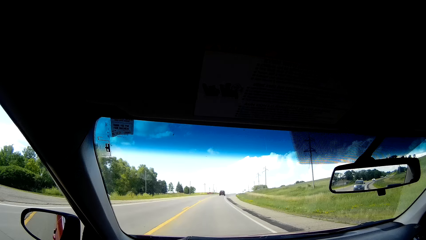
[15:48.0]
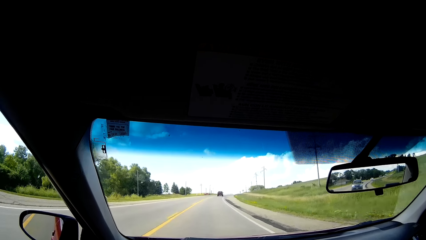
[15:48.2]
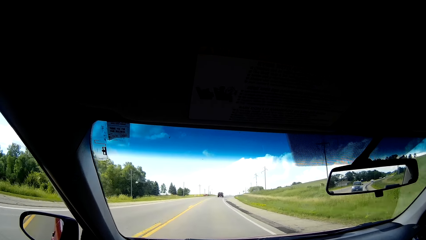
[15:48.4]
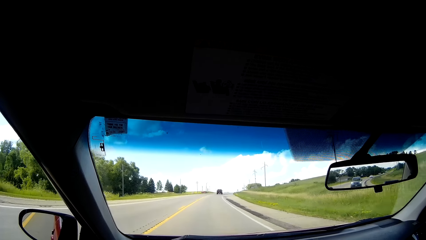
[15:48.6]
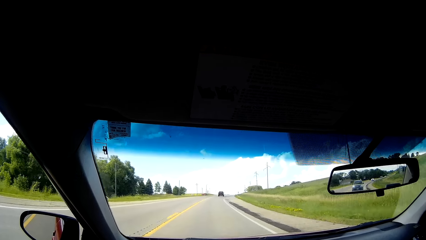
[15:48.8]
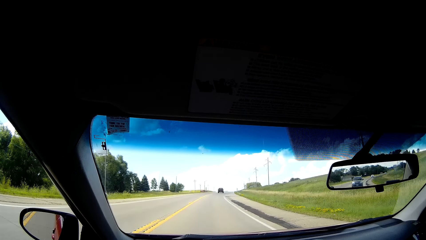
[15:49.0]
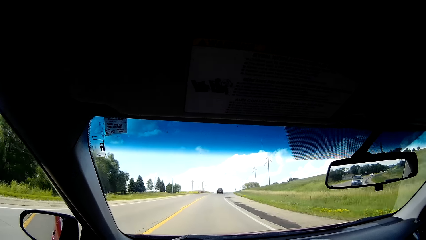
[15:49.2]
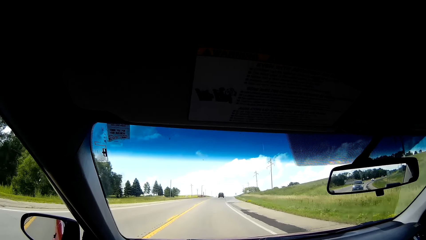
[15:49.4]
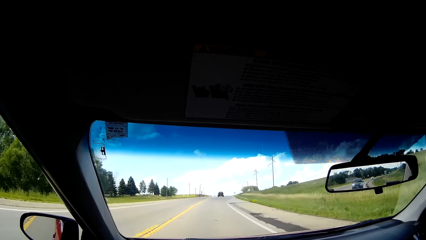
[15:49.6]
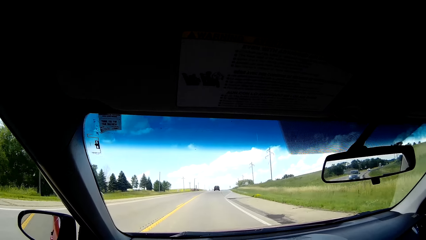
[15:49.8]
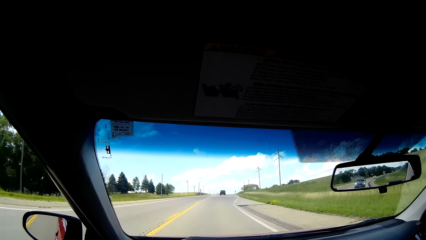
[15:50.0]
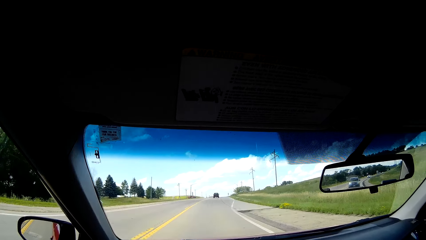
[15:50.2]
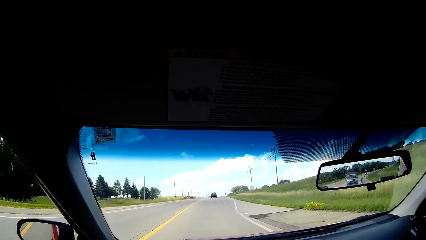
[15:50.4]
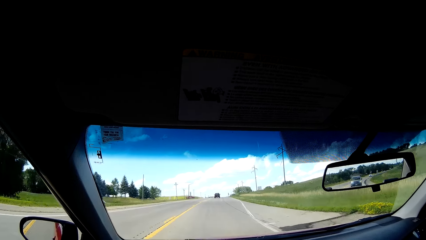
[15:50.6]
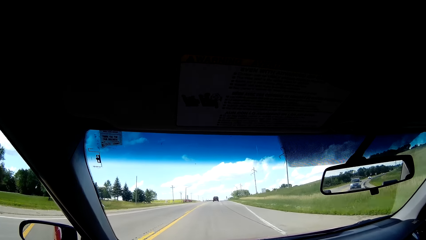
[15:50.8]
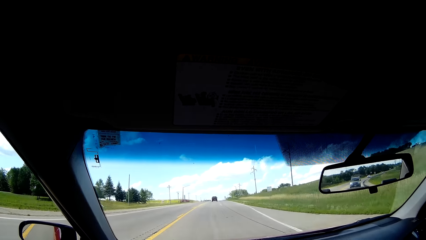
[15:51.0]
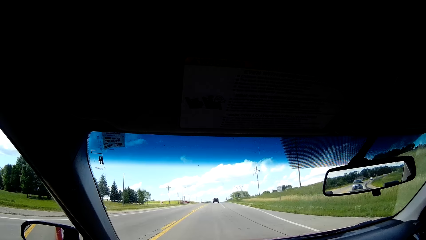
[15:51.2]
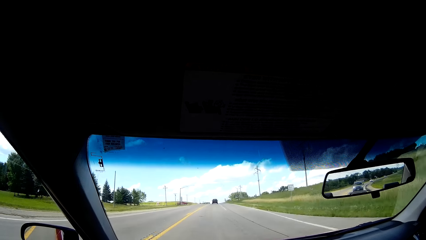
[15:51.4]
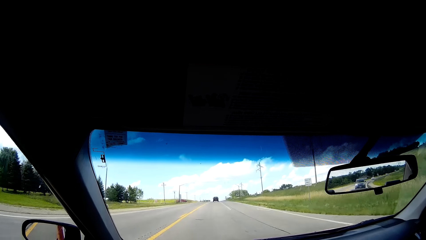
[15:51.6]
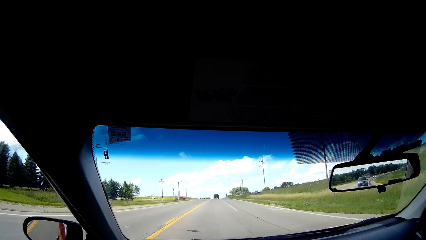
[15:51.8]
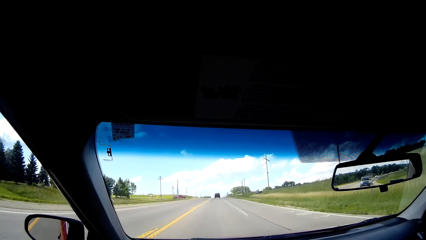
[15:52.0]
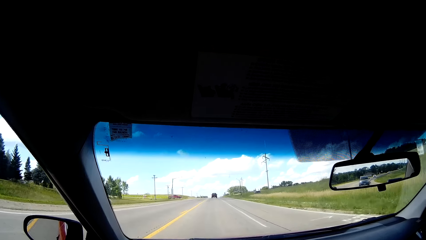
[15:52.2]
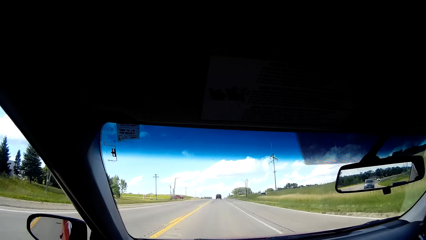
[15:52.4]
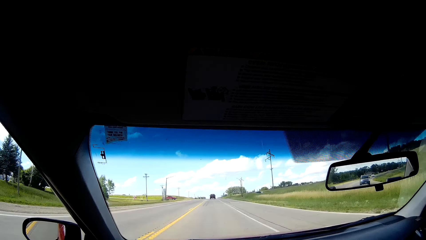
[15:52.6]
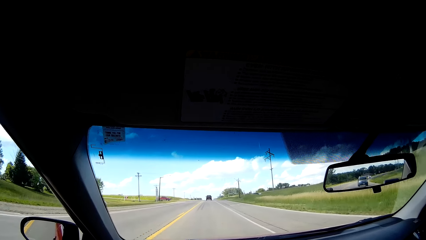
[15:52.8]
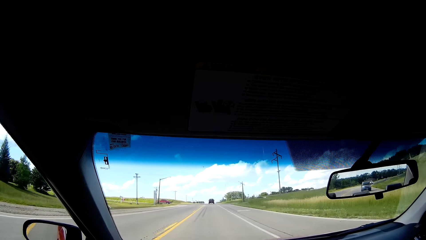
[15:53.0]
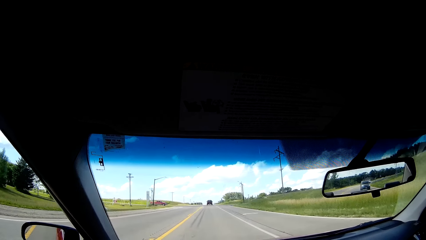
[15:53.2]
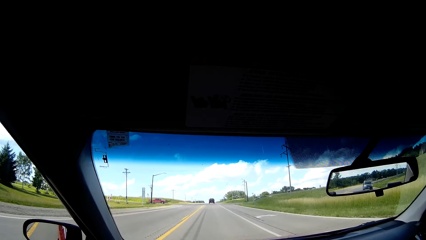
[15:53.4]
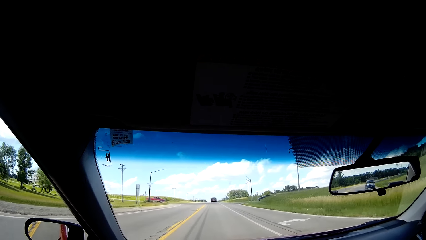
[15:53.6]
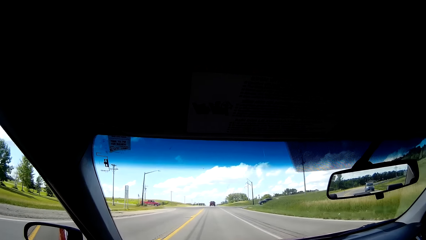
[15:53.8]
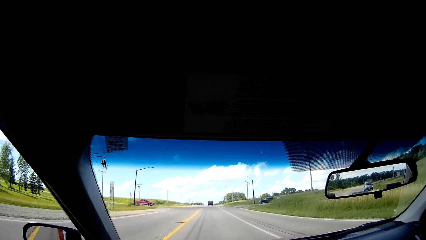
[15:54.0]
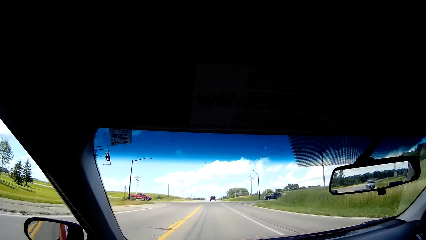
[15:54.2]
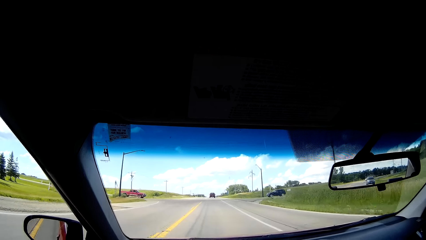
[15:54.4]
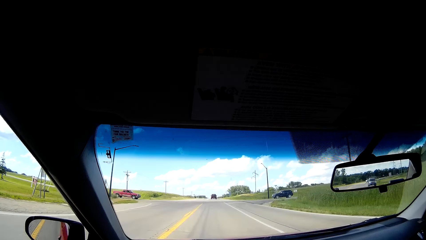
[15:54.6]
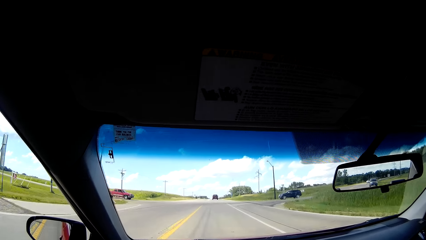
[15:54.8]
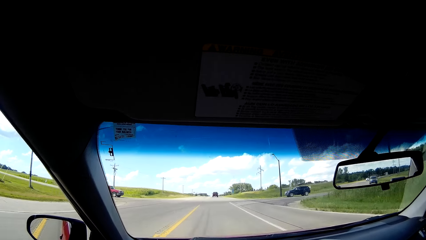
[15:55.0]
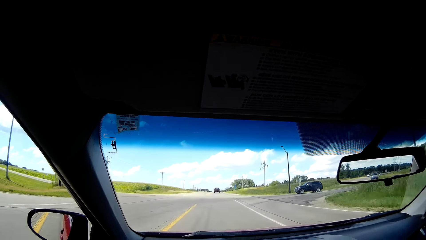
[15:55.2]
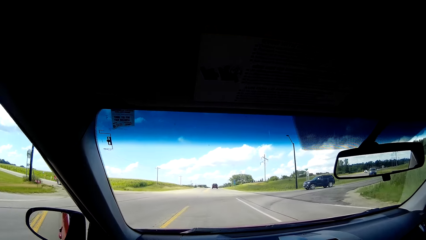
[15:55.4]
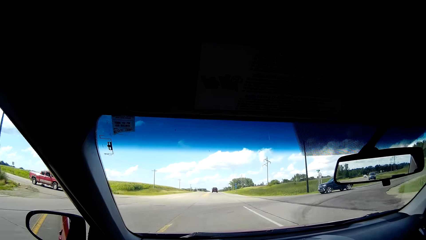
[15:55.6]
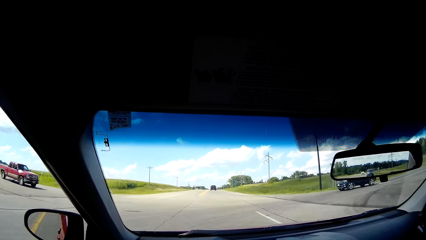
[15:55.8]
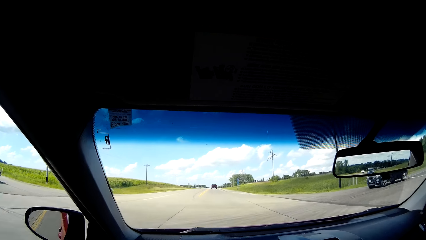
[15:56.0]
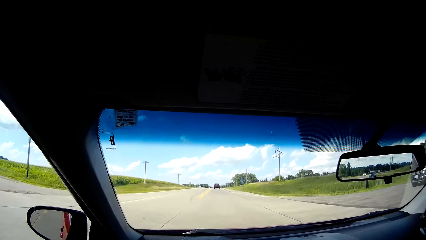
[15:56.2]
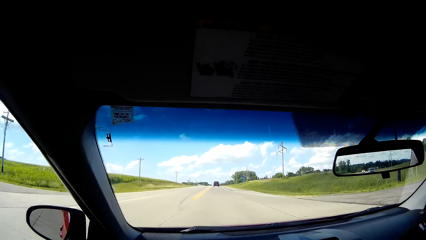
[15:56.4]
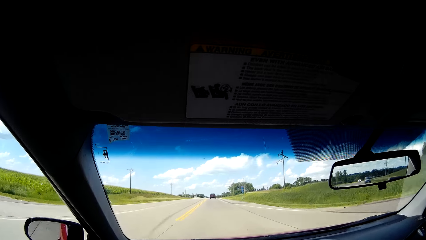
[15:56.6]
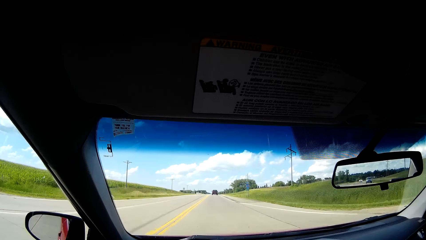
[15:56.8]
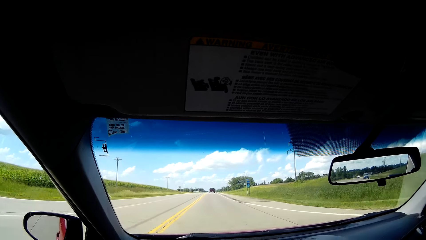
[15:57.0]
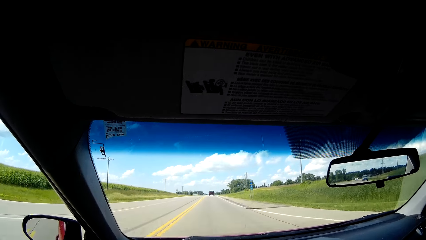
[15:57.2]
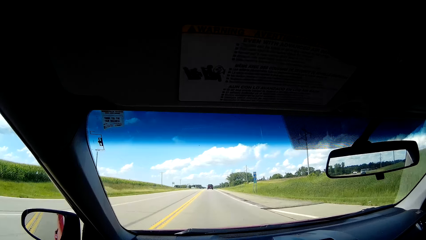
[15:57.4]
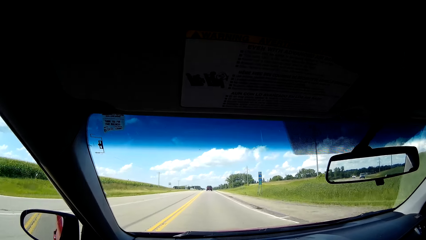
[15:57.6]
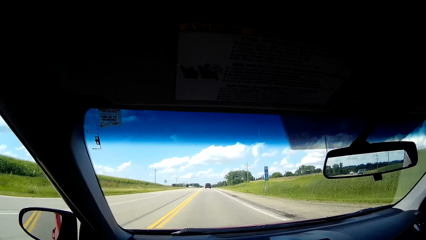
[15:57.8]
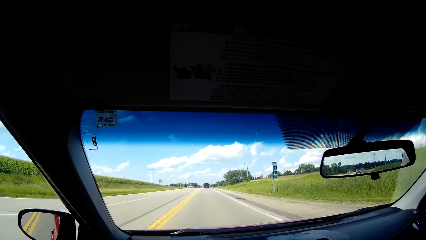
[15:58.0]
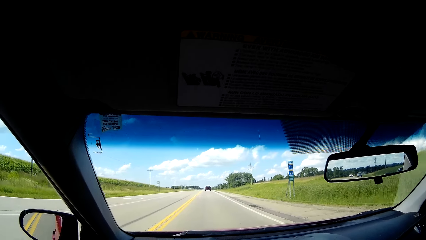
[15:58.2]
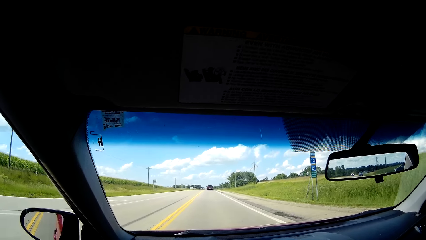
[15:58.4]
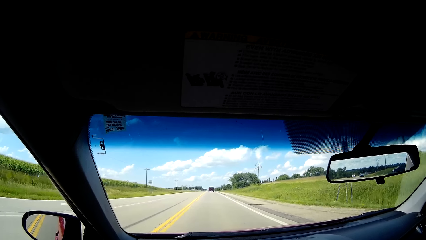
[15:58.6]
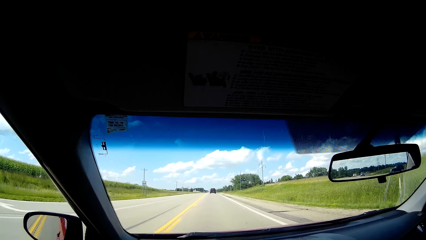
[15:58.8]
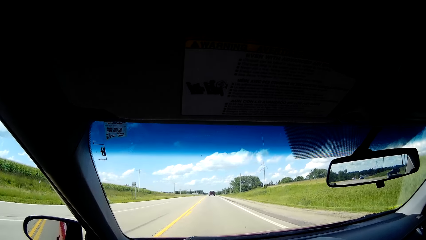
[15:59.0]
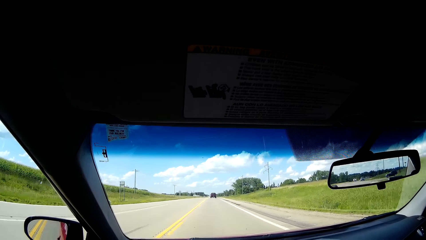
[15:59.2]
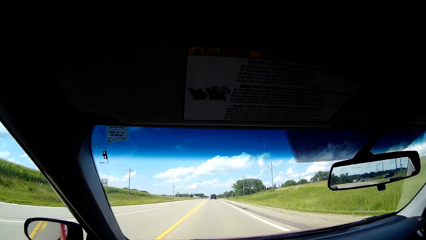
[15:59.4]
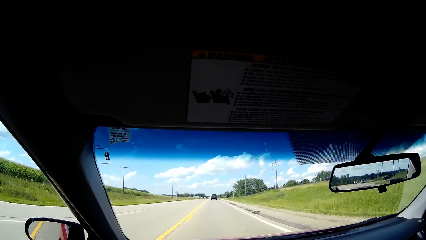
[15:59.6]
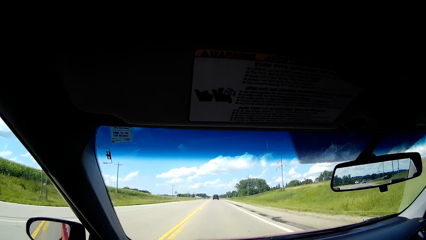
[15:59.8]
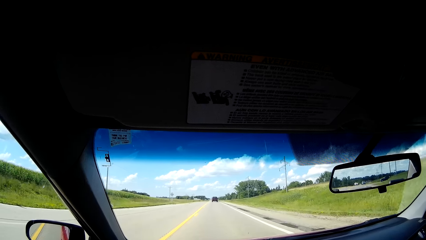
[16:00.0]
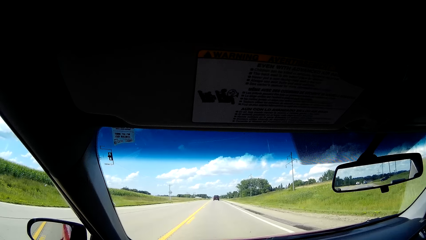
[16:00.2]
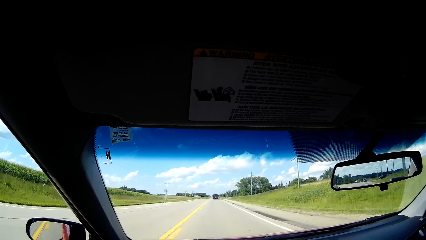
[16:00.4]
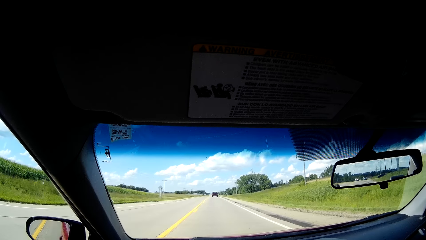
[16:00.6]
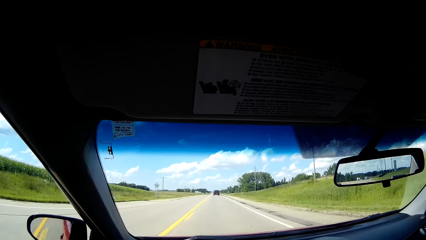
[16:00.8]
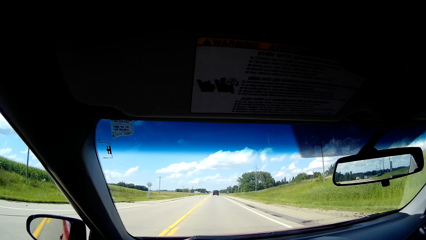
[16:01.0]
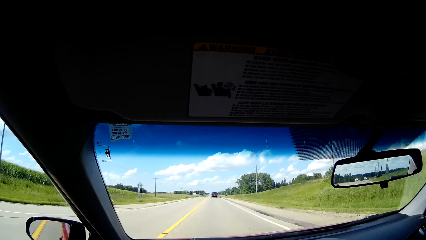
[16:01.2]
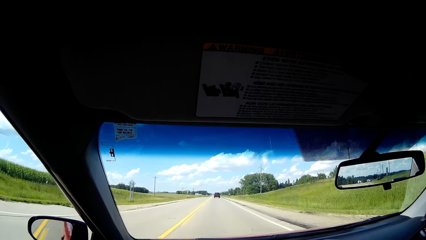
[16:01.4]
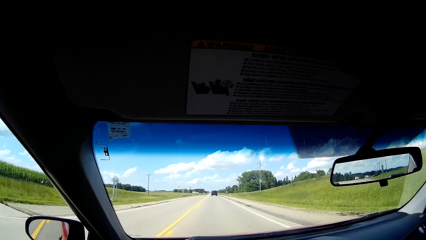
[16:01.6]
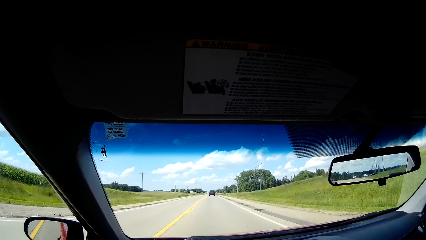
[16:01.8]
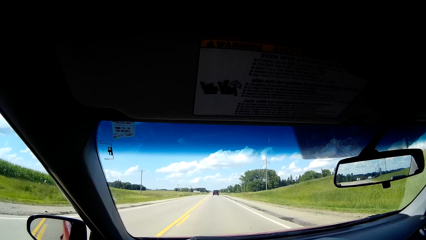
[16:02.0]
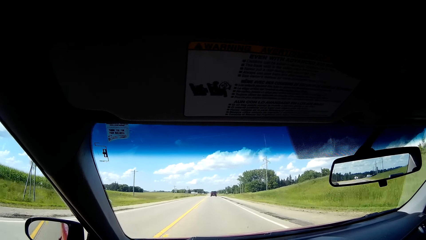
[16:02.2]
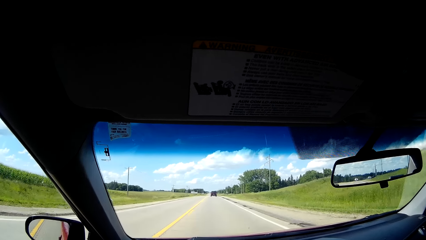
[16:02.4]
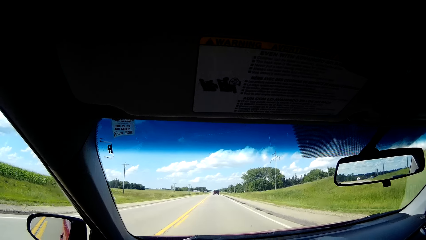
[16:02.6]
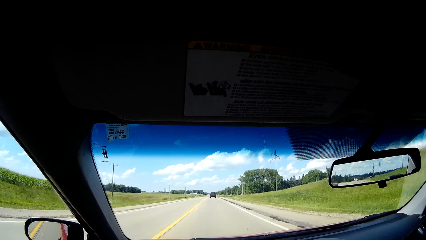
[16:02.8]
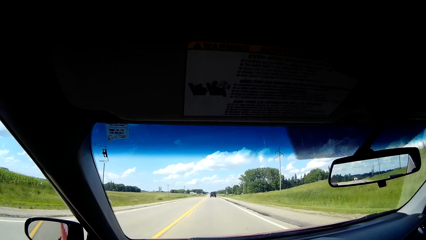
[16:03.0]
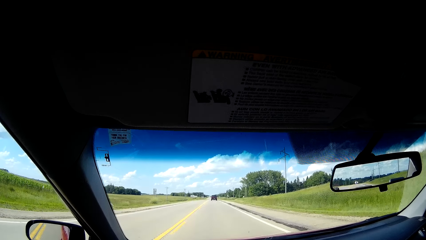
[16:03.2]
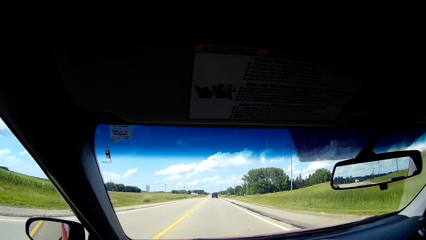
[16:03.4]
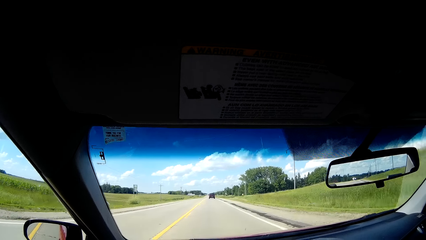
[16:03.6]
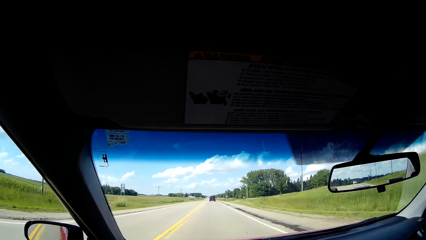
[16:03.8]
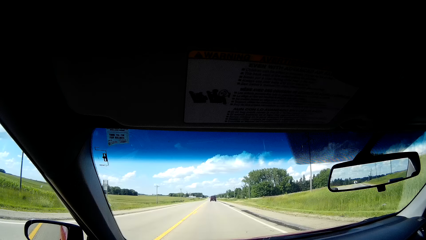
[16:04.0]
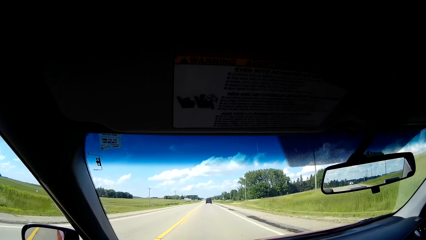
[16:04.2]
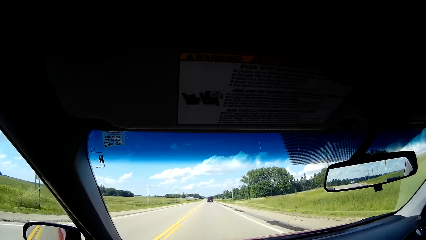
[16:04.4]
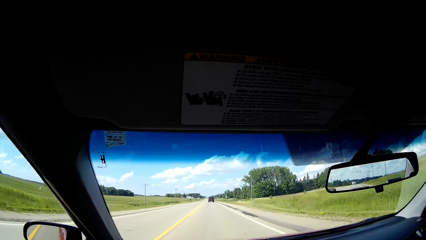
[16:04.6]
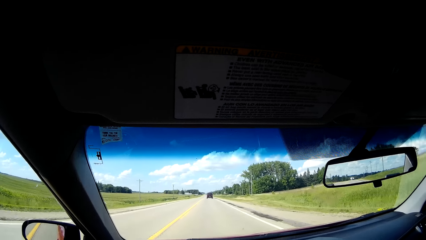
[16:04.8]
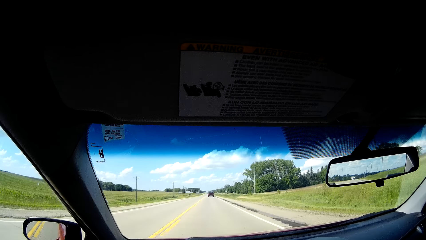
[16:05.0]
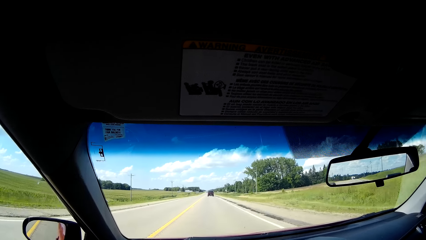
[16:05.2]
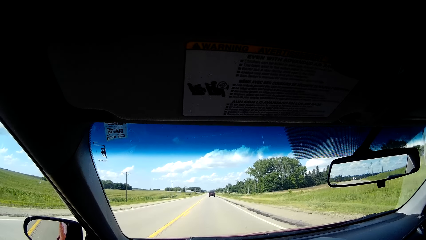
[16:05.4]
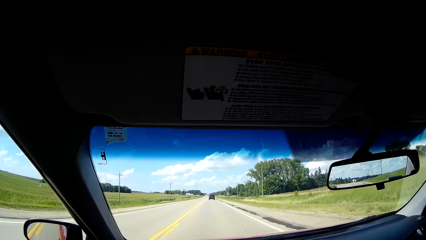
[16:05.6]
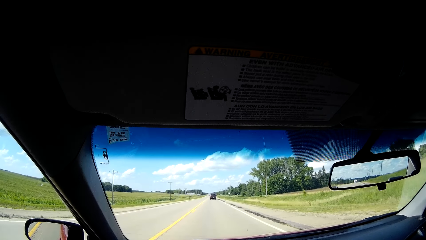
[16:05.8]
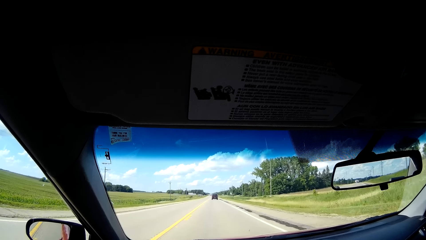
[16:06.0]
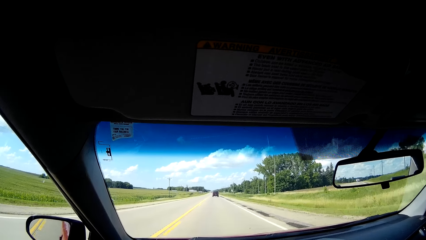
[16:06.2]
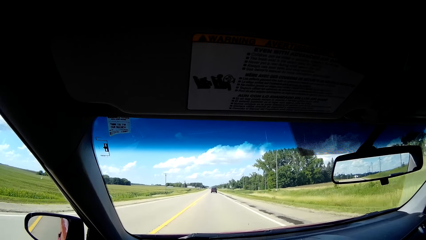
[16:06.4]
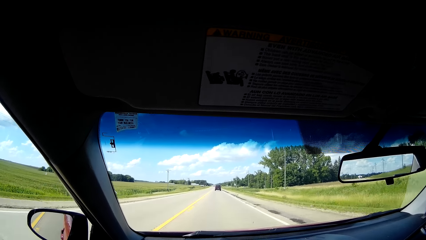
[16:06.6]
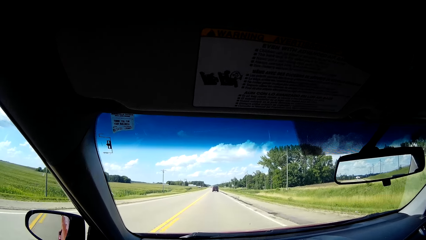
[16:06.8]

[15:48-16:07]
The camera wearer looks at the pickup on the left. They drive on the road. They listen to the music.
